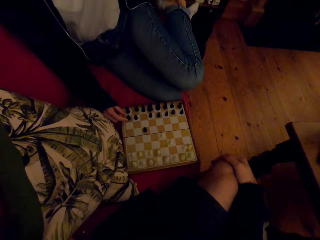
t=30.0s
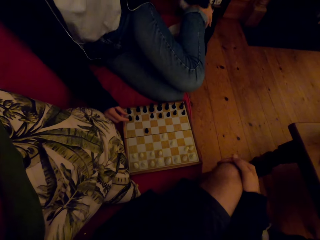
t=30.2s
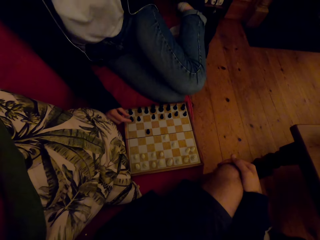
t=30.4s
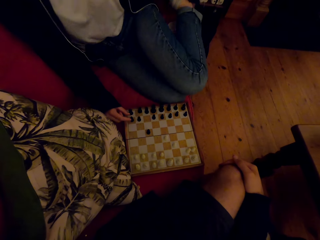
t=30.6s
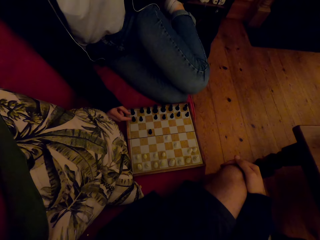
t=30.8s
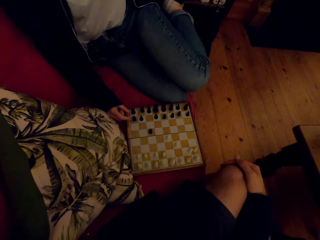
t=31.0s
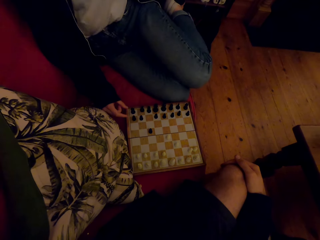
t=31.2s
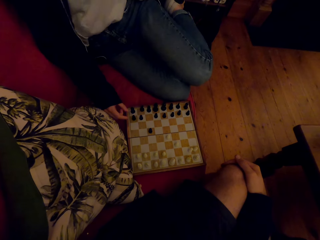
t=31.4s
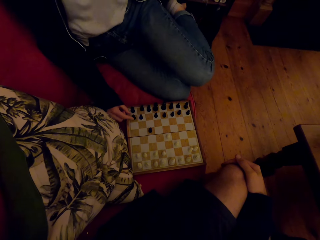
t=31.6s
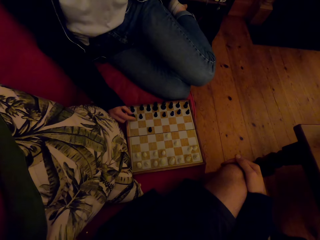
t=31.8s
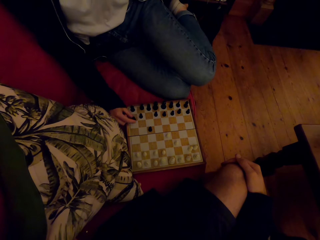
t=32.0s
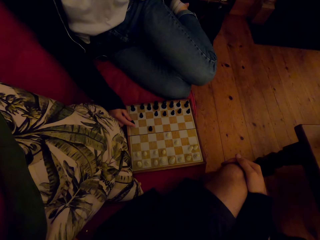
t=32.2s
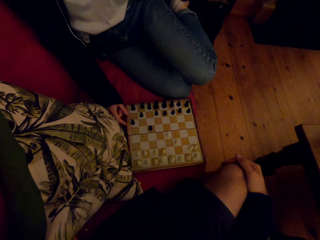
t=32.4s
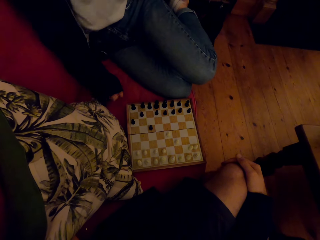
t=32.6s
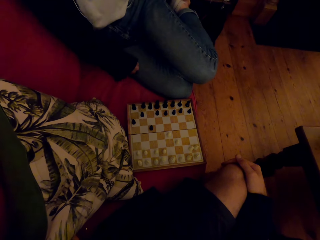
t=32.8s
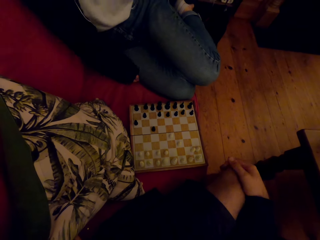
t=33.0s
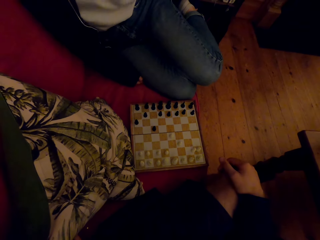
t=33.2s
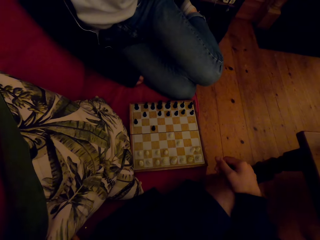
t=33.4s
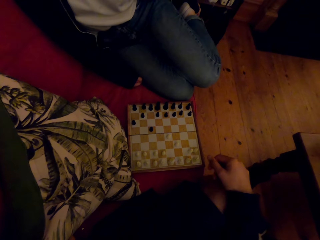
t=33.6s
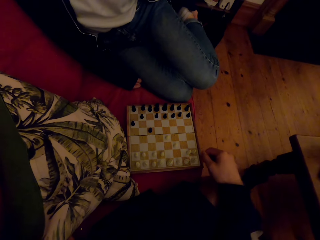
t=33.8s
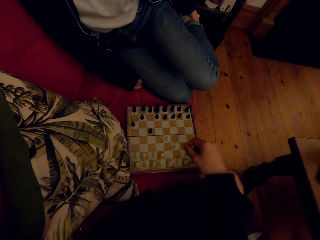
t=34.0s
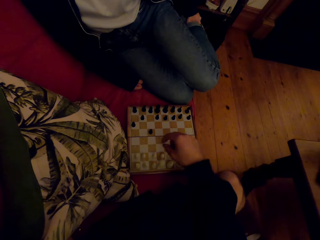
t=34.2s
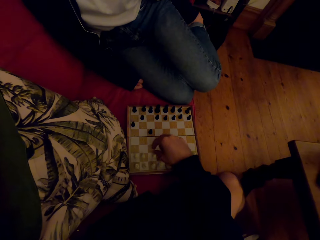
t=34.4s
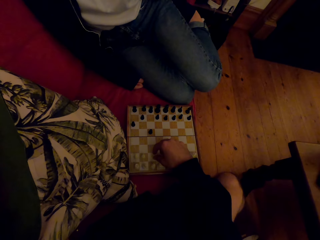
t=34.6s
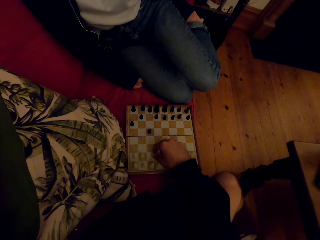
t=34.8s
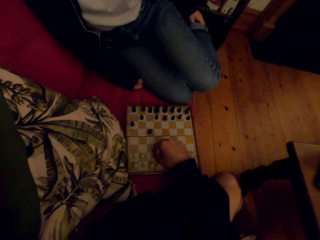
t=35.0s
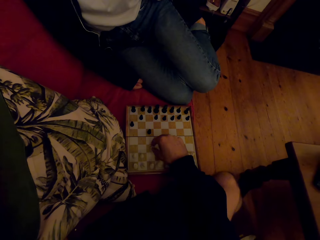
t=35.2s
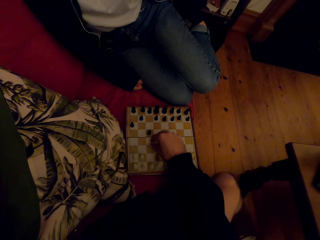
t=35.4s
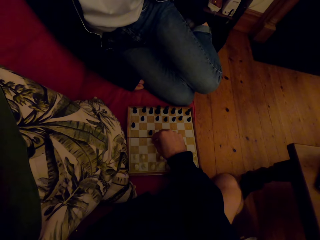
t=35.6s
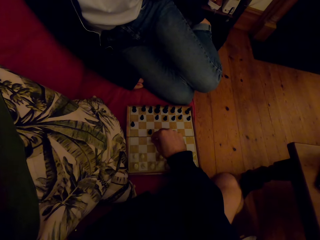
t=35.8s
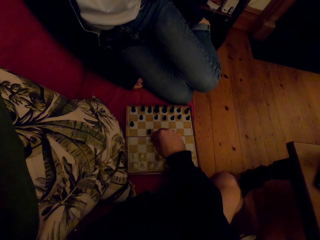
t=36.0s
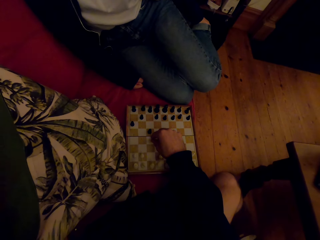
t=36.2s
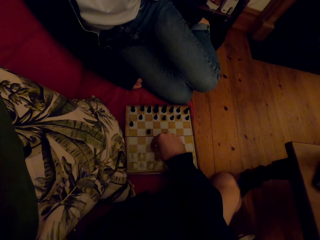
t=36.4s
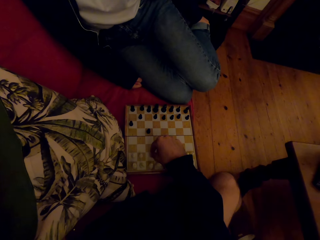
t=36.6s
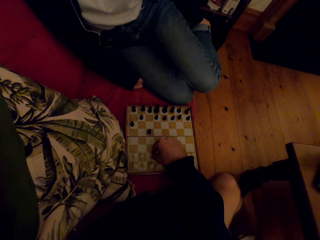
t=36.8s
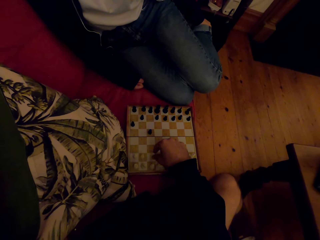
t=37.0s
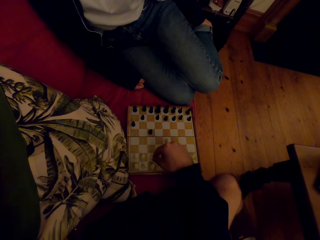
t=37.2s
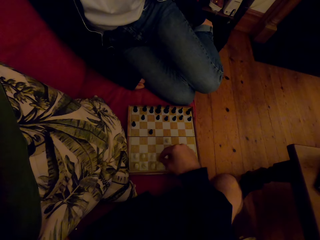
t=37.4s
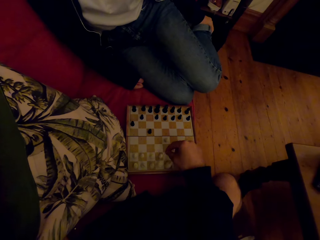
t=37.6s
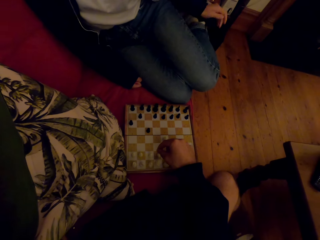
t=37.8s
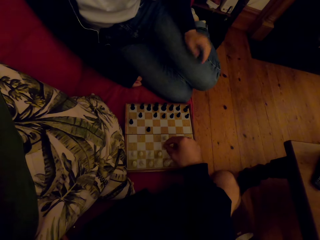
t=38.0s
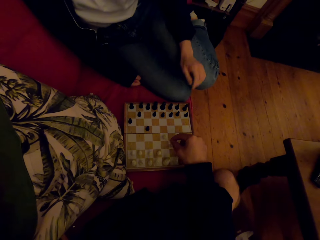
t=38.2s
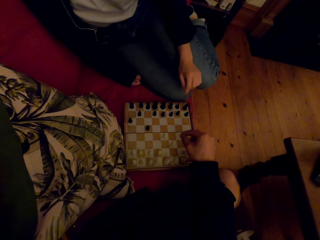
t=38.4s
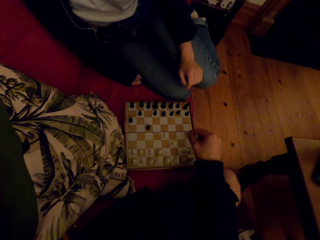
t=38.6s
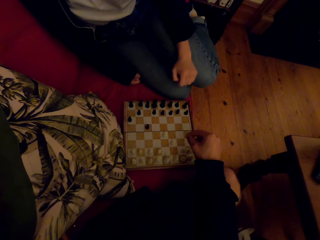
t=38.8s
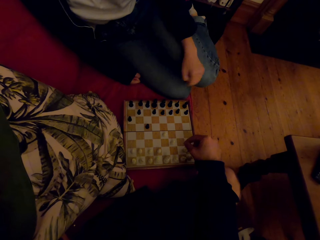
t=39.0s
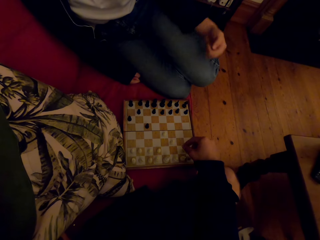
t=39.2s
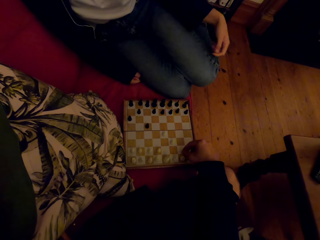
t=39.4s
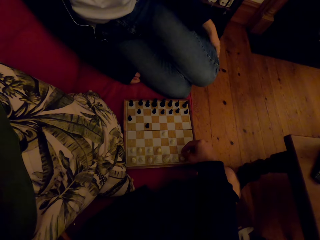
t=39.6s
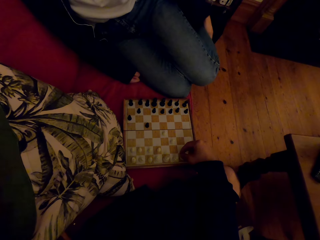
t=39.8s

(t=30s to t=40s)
A person plays the chess game with the camera wearer. The camera wearer plays the chess game with the person.

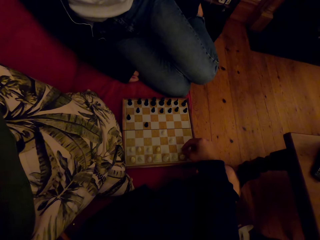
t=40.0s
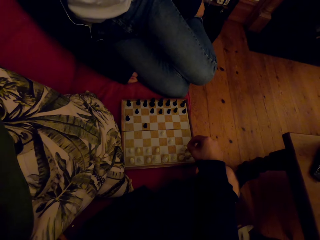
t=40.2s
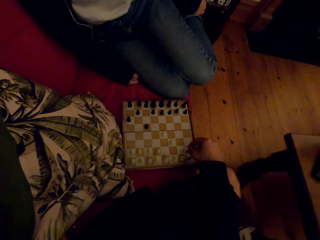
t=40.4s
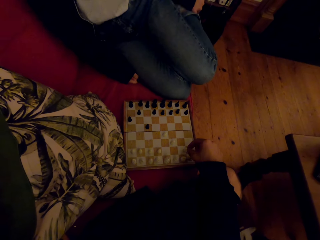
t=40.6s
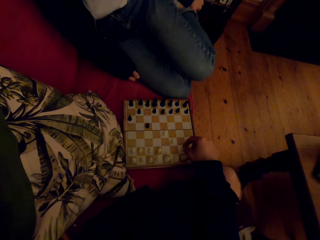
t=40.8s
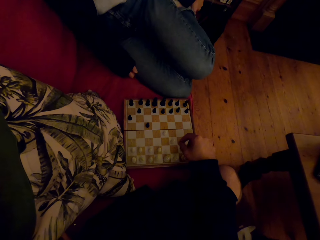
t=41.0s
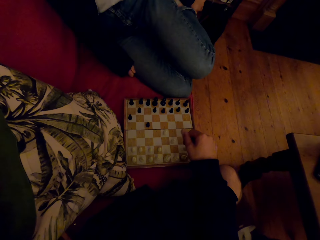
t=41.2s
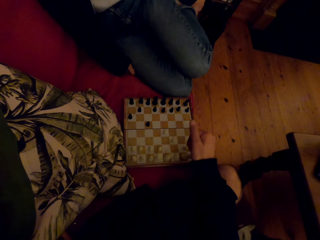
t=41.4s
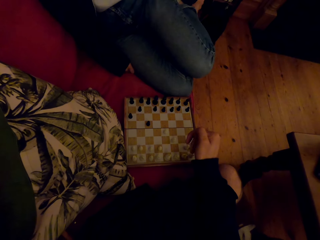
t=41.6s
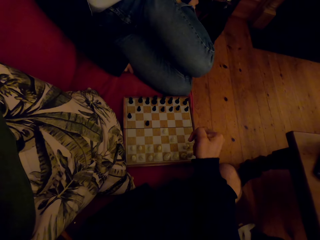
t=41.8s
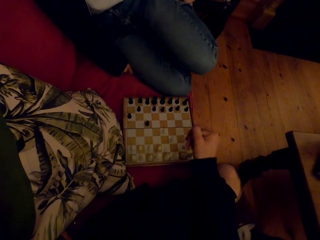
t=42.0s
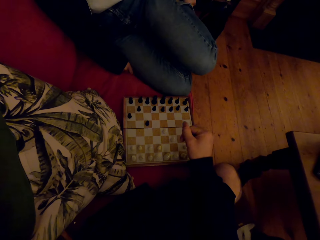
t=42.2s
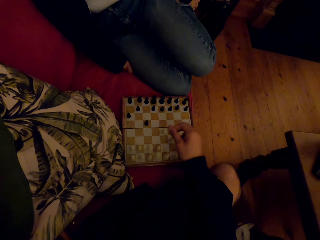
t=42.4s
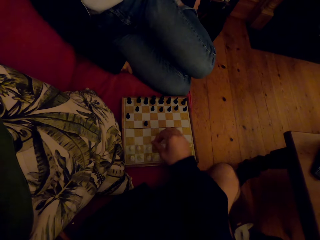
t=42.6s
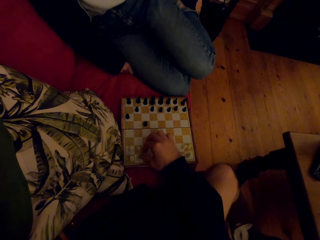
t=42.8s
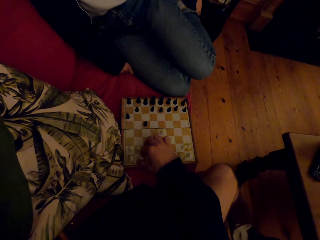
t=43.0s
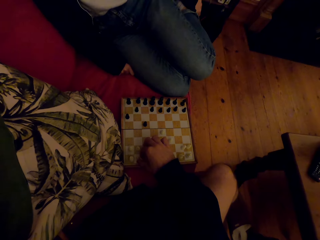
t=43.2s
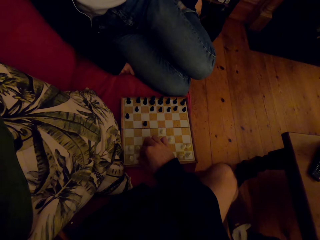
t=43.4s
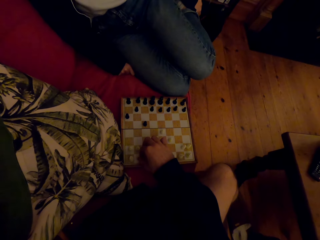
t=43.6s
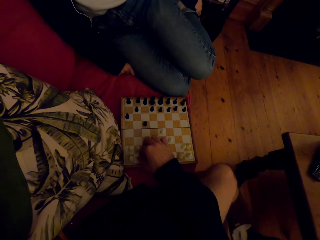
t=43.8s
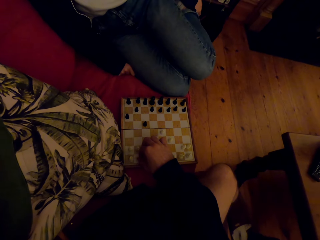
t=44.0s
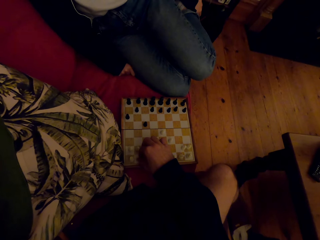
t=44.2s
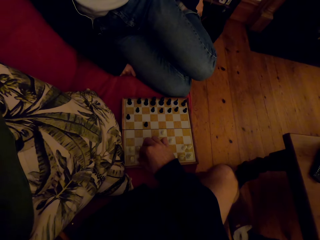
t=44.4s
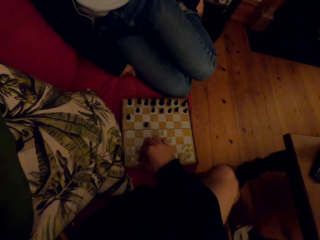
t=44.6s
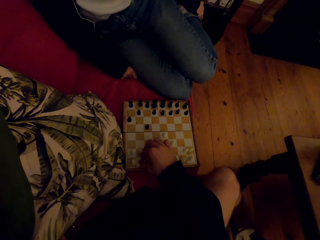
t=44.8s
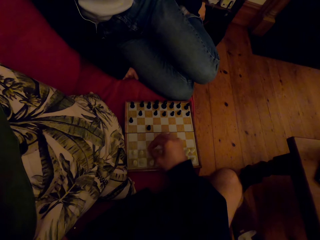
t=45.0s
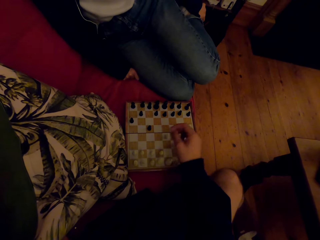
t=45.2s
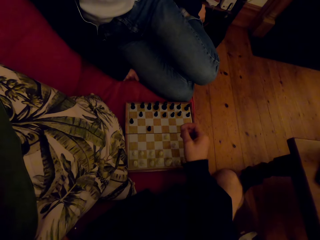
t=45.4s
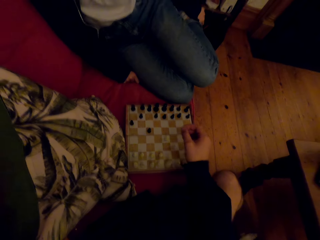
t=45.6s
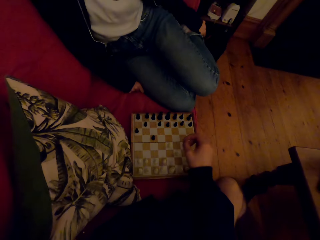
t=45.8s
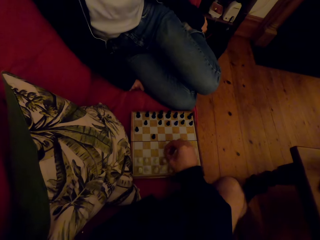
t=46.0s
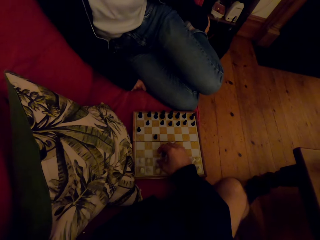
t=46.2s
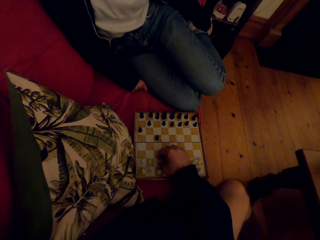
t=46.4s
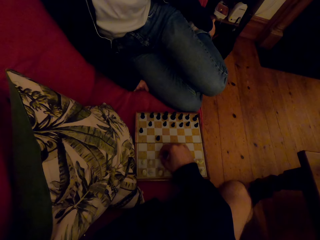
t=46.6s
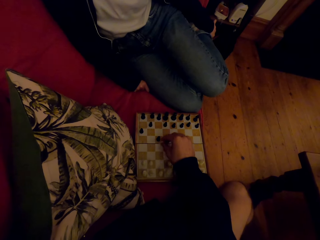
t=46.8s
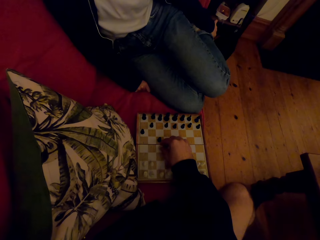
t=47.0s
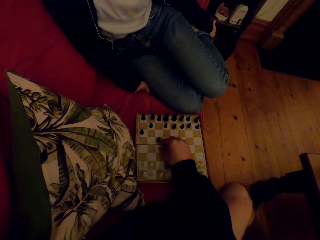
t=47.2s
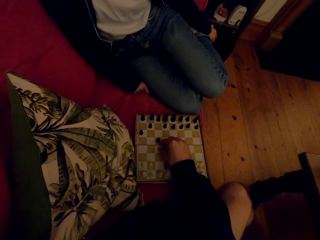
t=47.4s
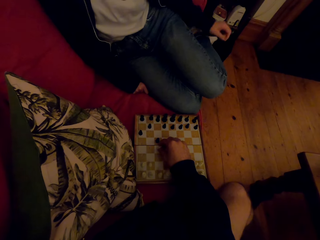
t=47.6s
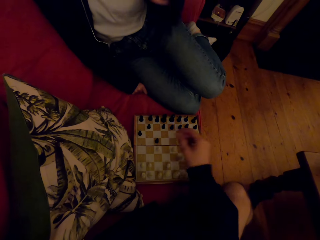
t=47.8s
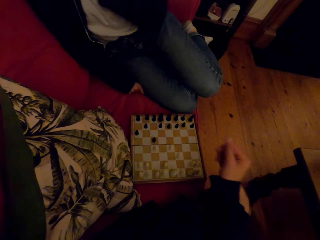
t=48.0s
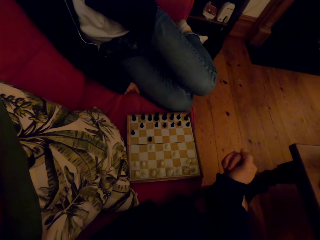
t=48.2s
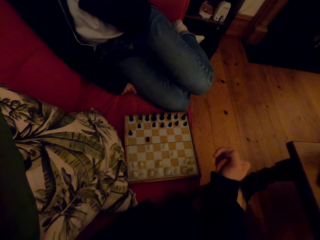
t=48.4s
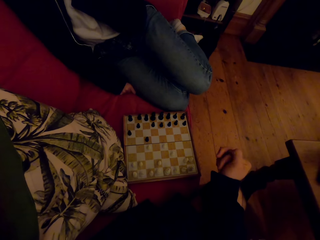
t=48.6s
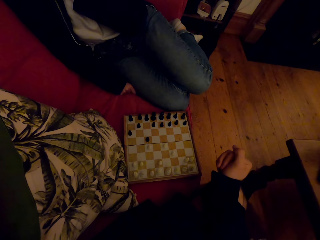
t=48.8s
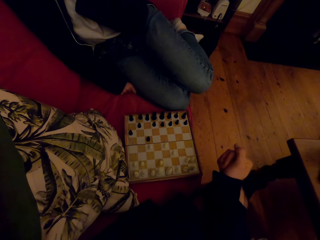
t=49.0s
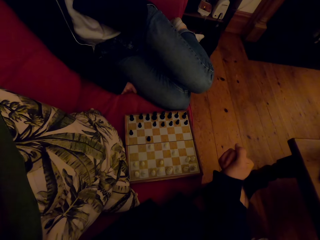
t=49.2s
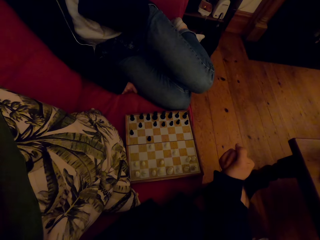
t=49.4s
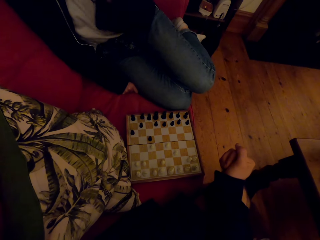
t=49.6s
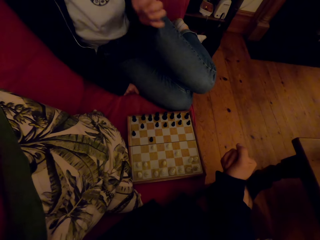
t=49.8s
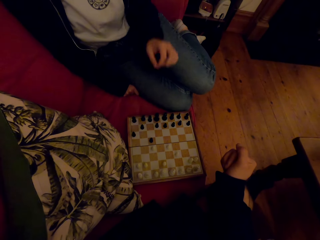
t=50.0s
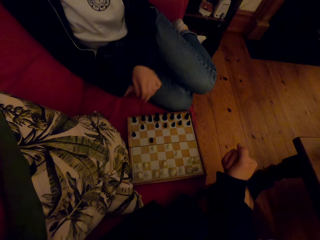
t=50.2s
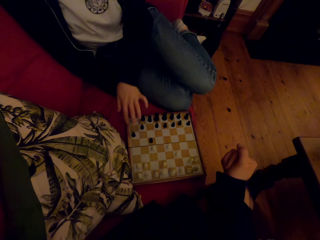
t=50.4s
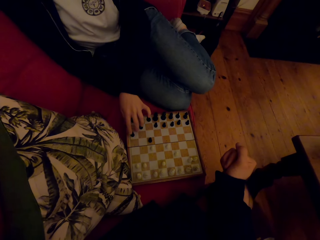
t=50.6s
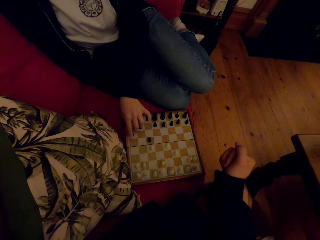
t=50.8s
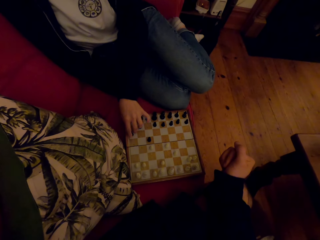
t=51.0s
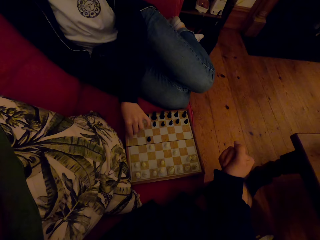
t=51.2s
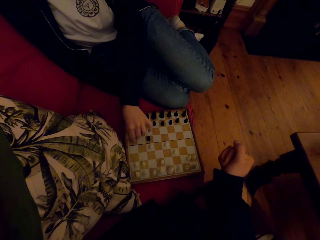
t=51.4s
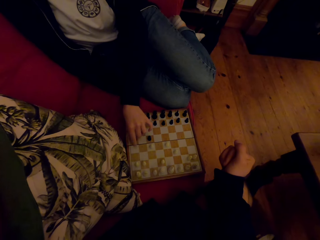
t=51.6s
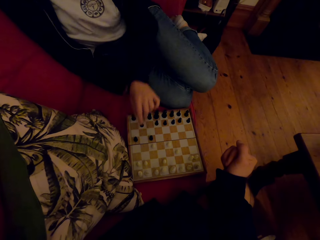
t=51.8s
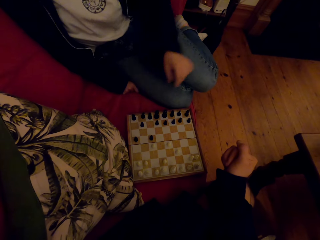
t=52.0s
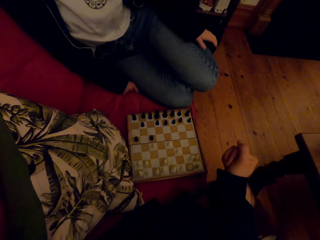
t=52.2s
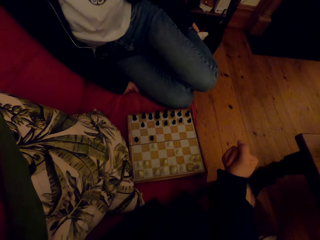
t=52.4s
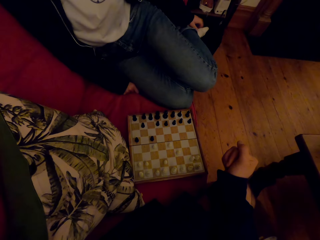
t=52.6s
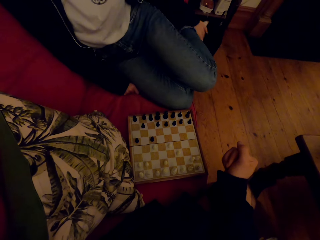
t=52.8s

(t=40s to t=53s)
A person talks with the camera wearer. The person touches the leg. The camera wearer plays the chess game with the person. The person plays the chess game with the camera wearer.
